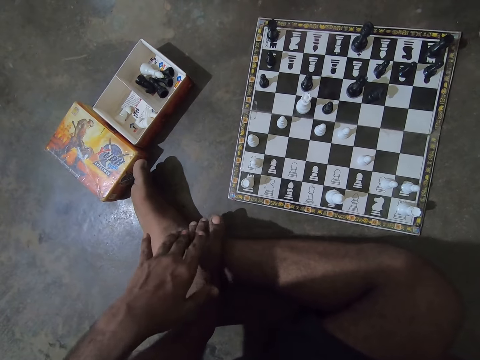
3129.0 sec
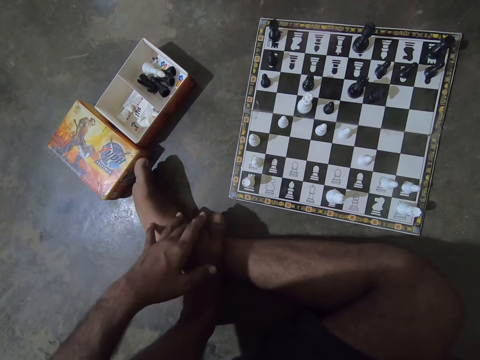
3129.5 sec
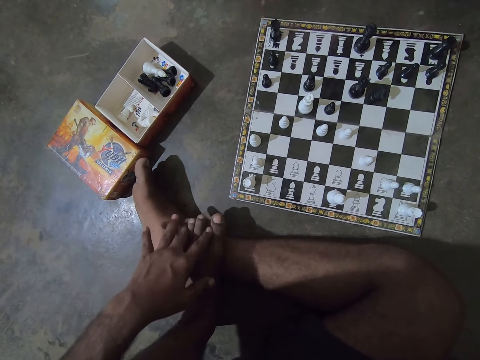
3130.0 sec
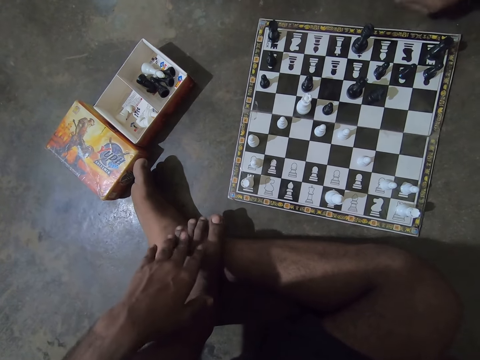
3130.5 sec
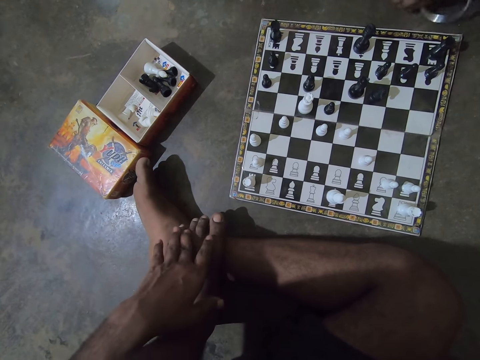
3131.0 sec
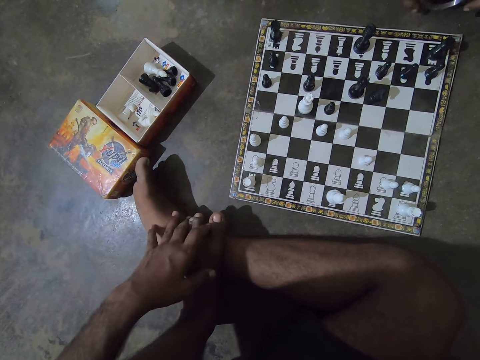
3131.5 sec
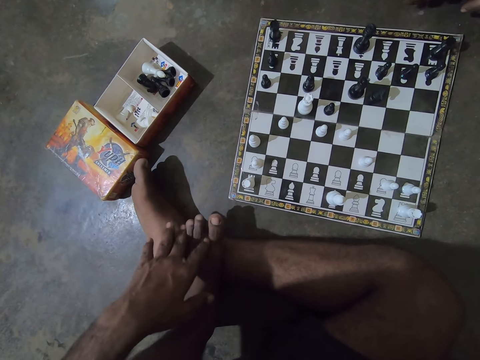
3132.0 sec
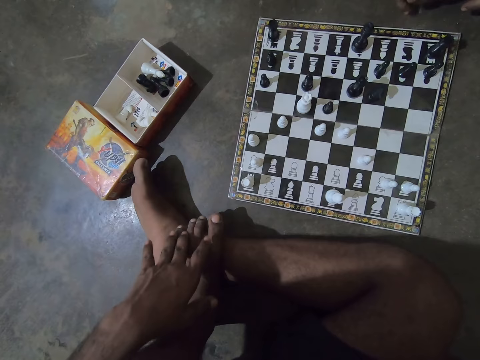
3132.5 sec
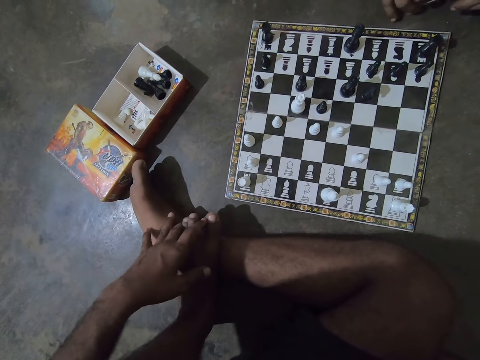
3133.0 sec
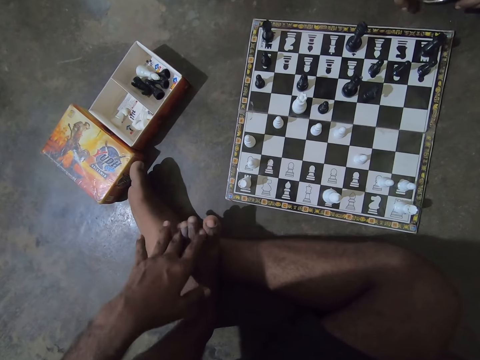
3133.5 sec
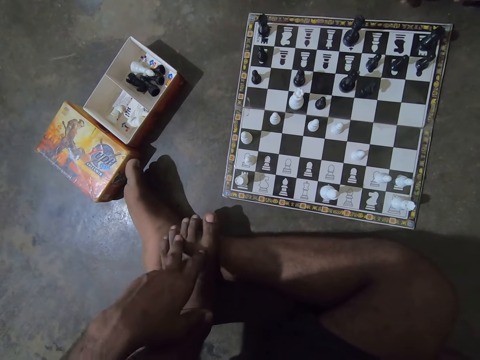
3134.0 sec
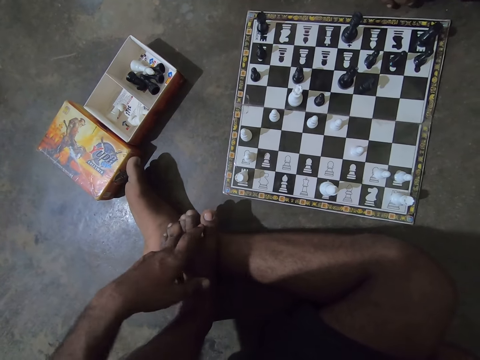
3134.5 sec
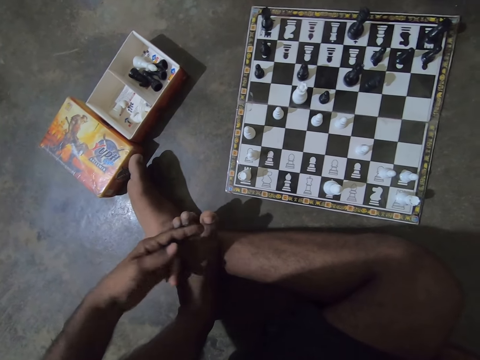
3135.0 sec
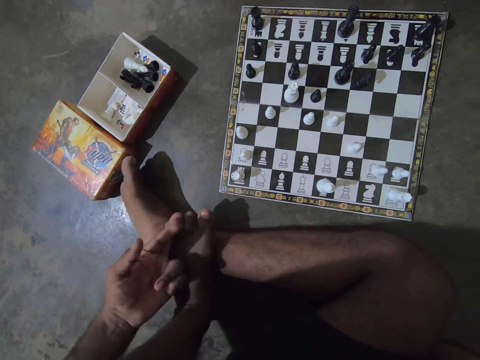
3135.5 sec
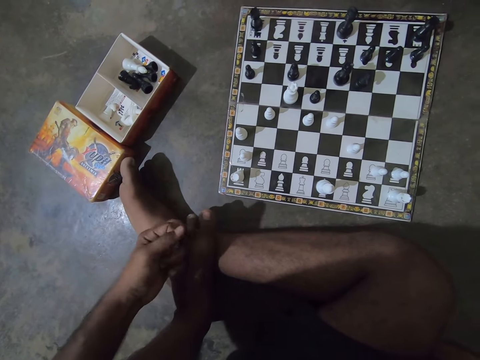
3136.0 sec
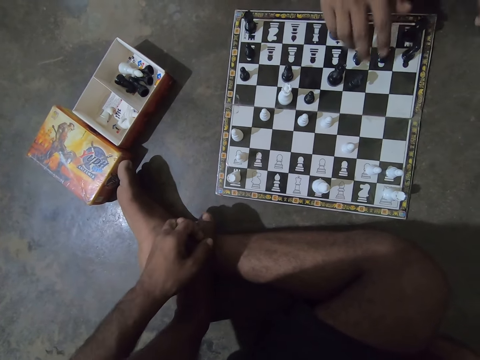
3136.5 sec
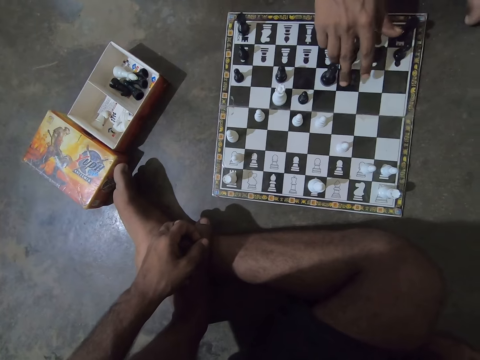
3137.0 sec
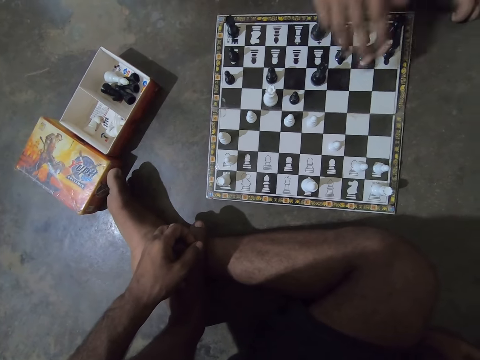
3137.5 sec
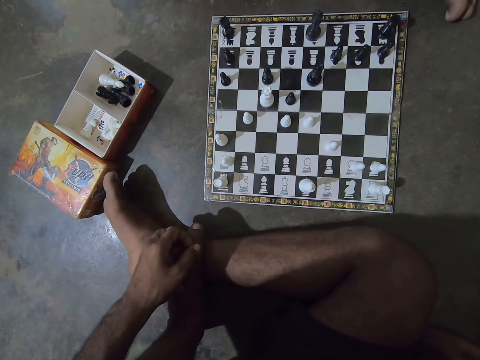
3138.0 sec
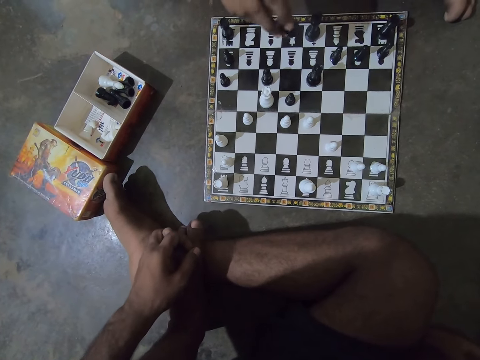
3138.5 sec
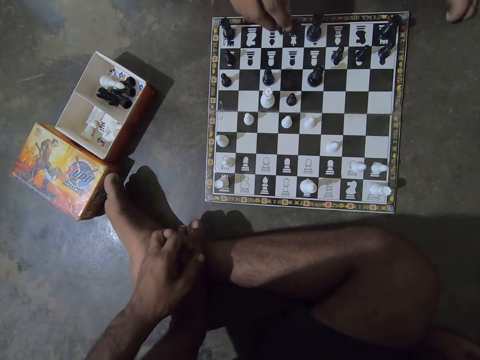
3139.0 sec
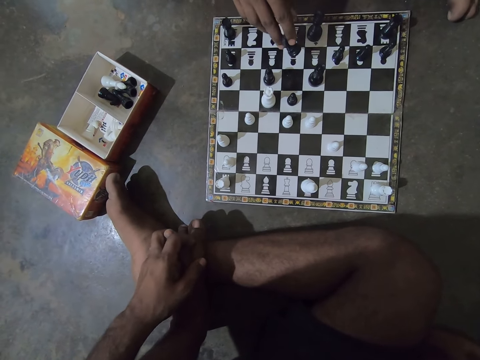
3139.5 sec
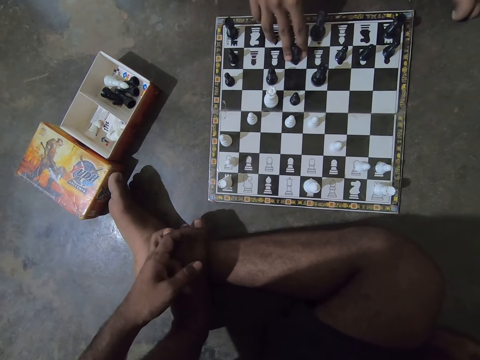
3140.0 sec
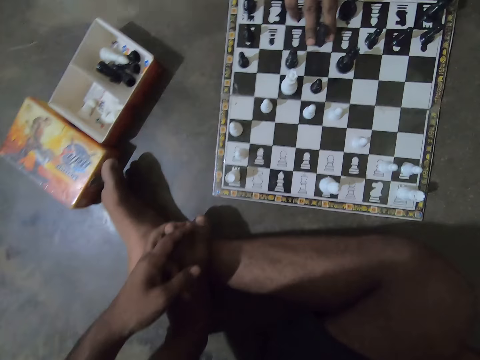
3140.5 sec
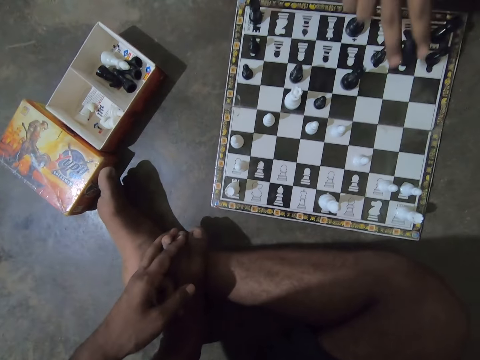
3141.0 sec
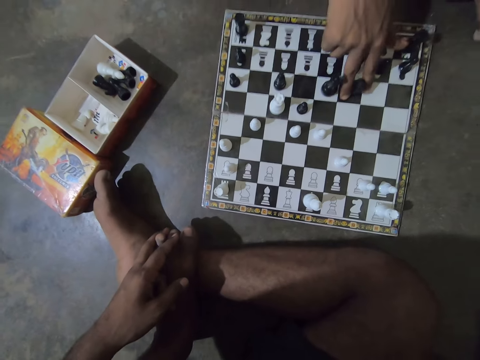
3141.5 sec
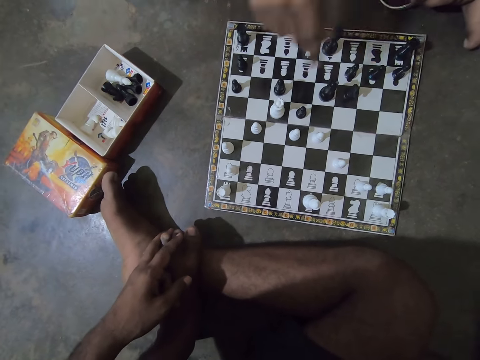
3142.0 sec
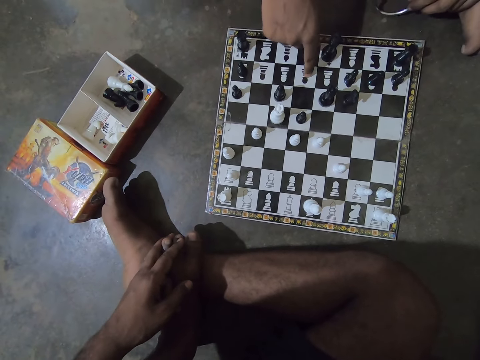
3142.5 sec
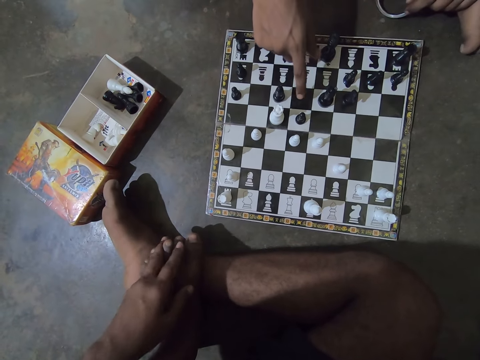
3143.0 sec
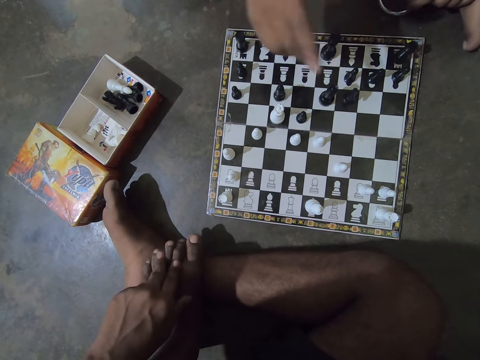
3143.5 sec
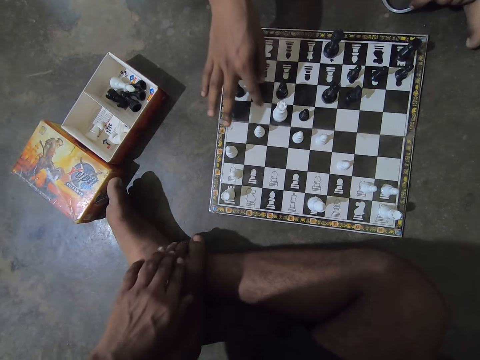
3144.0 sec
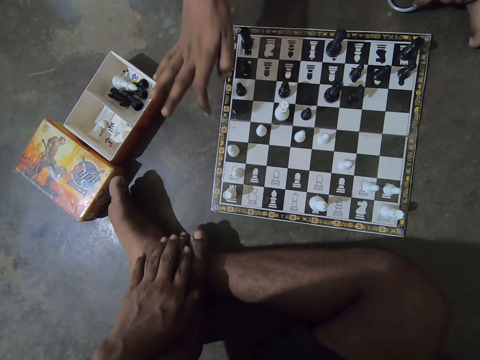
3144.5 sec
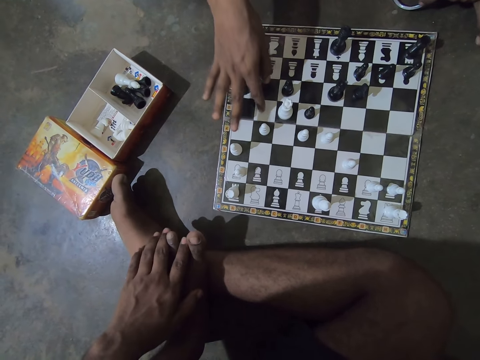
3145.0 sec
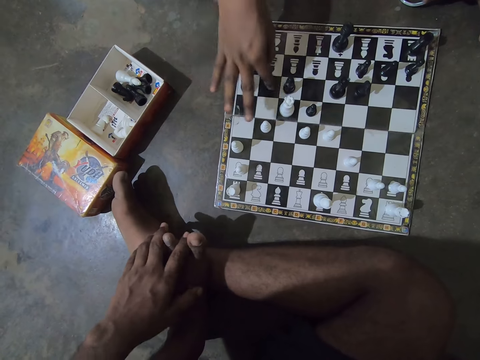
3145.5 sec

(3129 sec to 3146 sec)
The man plays with the ring. The man taps a bangle on the floor. The man removes a black chess piece from a black square on the chess board. The man places the black chess piece on a white square on the chess board. The man moves the black chess piece back to the black square on the chess board. The man makes a hand gesture on the chess board.

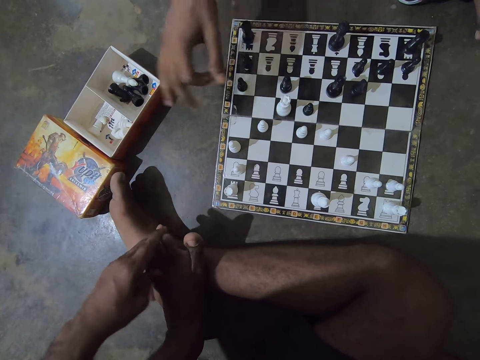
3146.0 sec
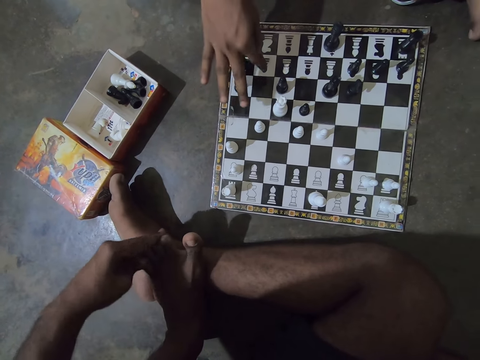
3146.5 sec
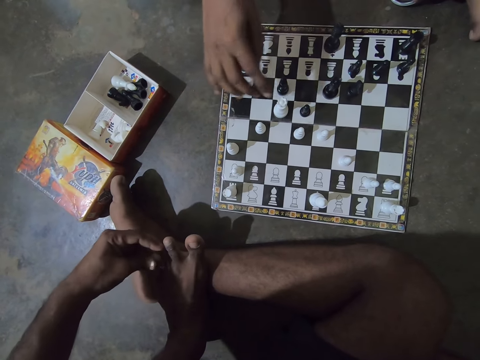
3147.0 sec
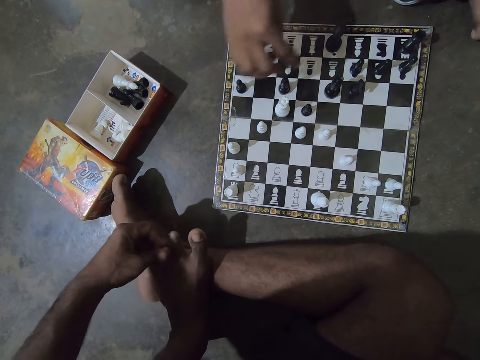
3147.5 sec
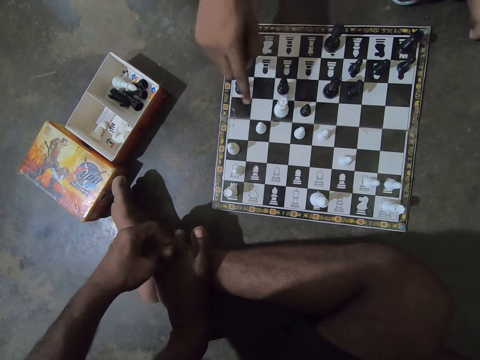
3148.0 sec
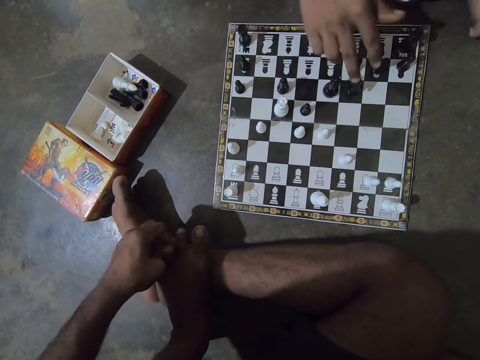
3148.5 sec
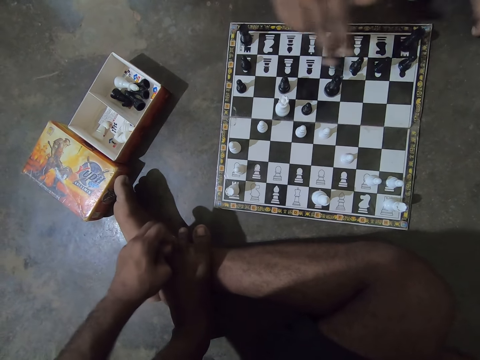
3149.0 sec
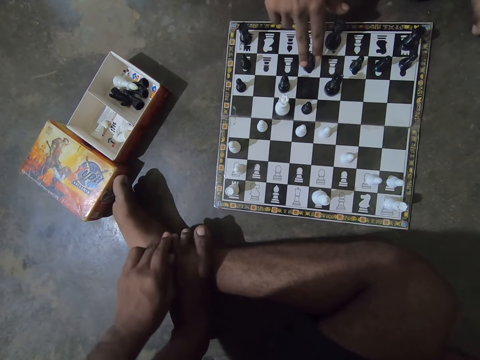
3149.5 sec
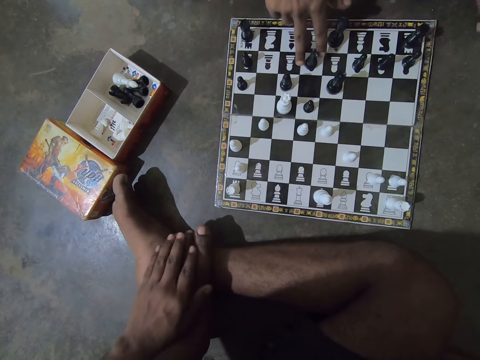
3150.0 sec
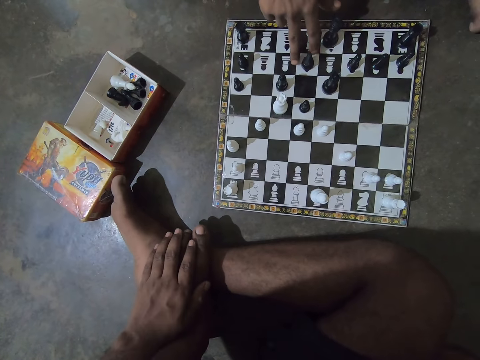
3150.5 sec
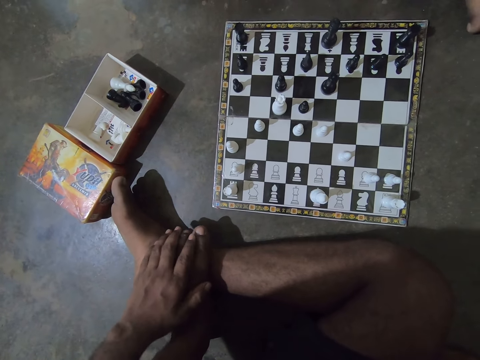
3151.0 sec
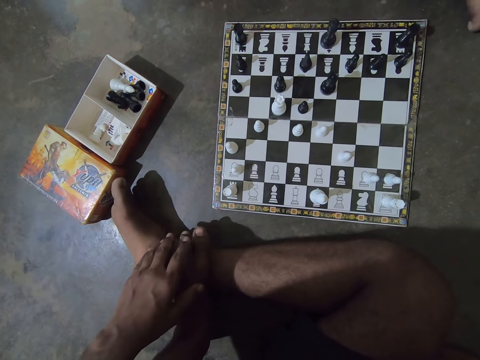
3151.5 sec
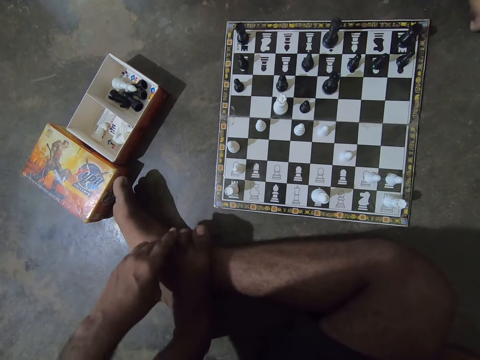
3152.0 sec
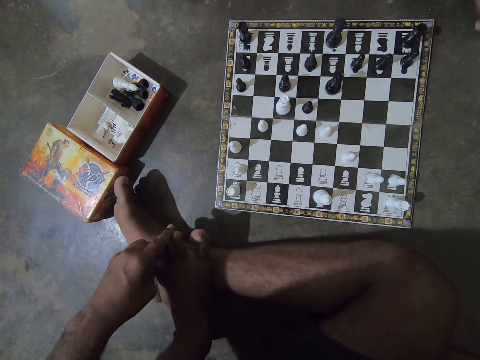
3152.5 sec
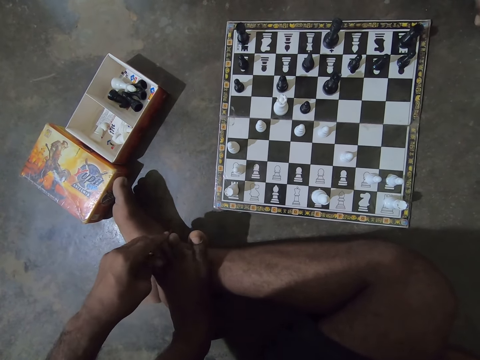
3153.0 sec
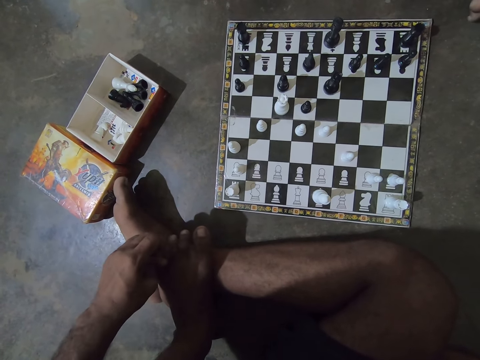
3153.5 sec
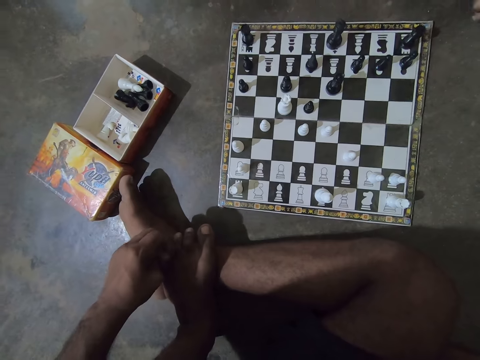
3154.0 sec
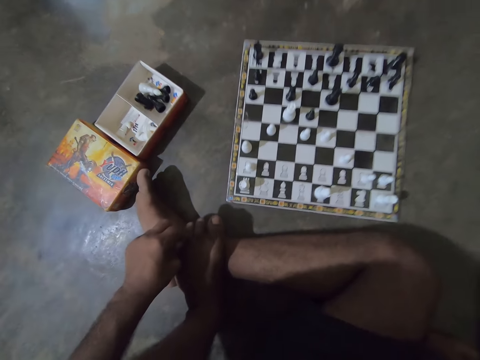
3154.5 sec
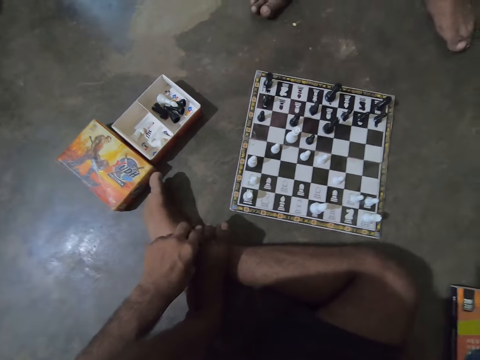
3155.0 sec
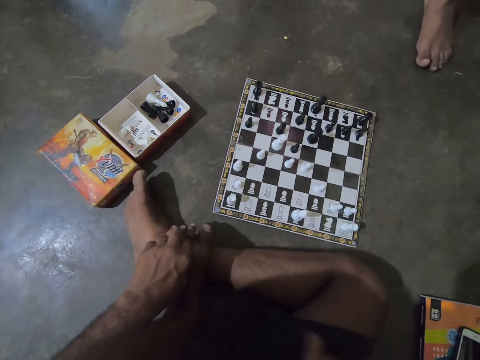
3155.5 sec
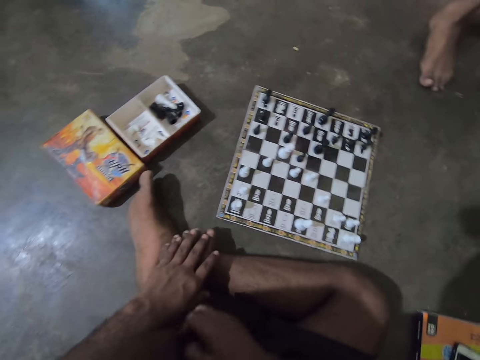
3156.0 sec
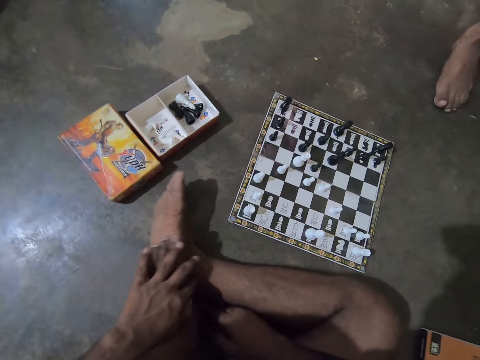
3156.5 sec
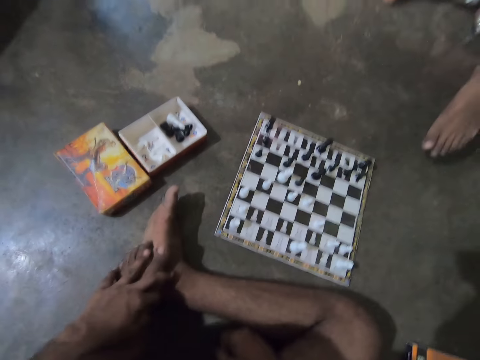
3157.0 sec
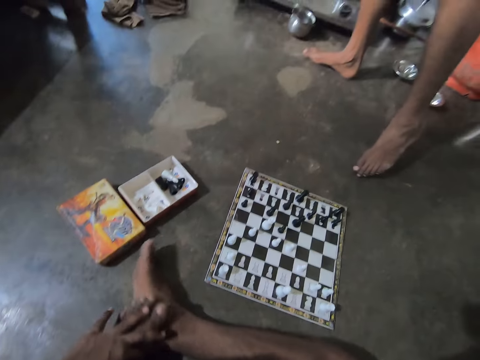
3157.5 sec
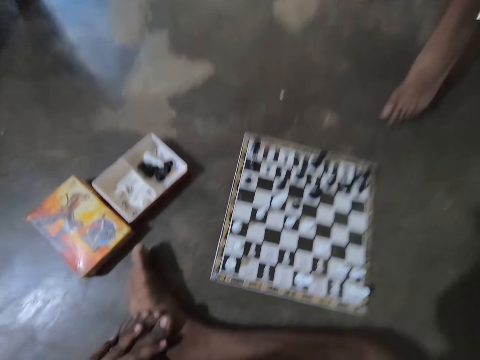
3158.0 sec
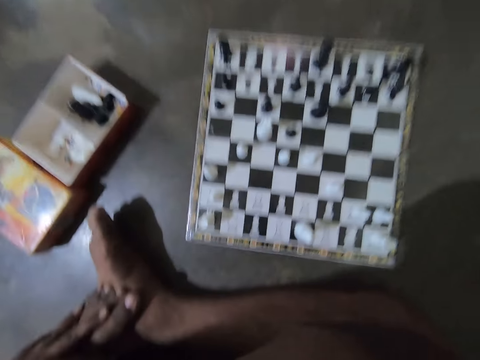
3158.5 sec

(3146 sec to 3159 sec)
A man moves a knight on the chessboard. The man removes the black chess piece from the black square on the board. He places the black chess piece to the white square on the chessboard. He stands up. The camera wearer looks up a bit. The man moves a bit and raises his feet. The camera wearer moves his legs.
